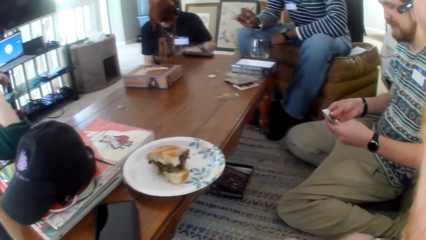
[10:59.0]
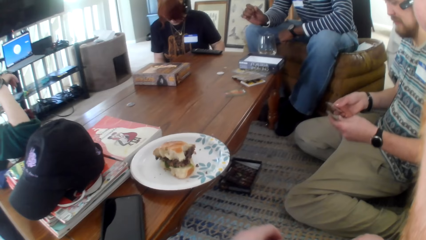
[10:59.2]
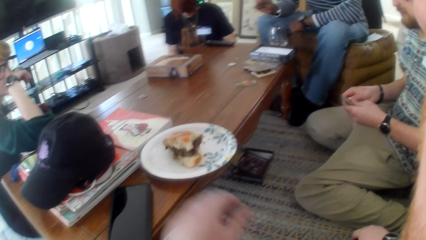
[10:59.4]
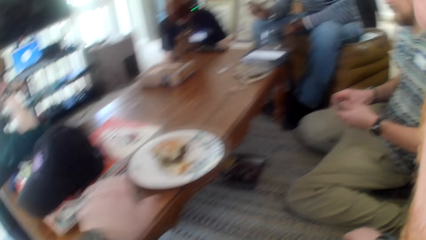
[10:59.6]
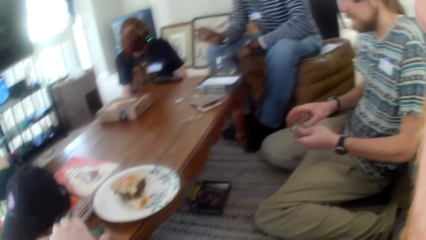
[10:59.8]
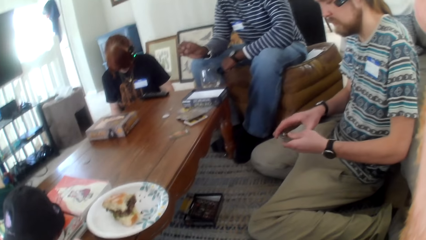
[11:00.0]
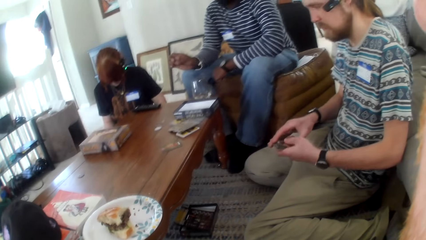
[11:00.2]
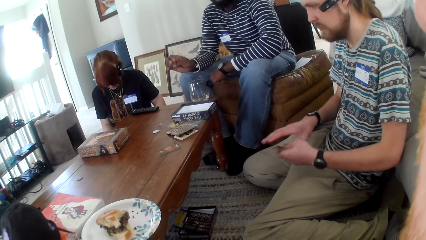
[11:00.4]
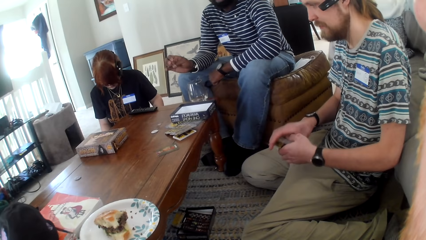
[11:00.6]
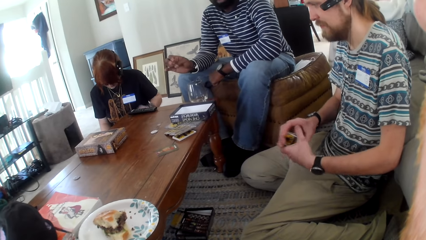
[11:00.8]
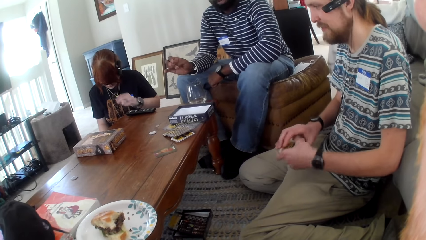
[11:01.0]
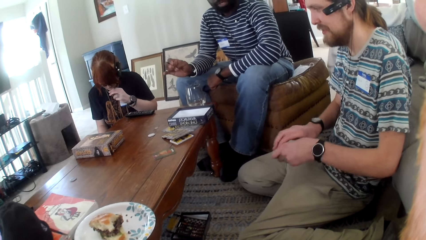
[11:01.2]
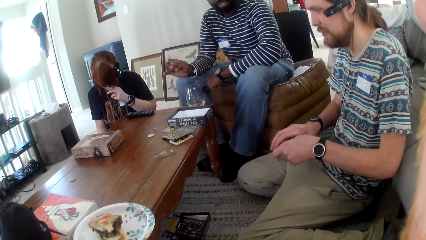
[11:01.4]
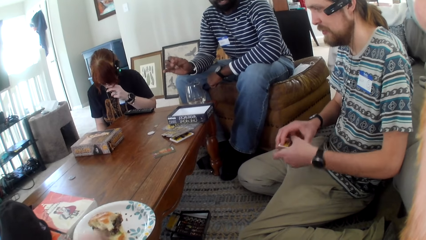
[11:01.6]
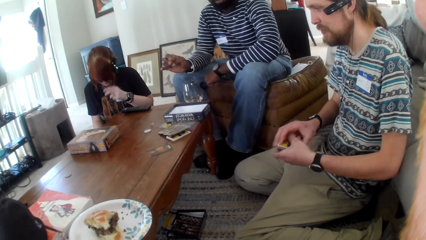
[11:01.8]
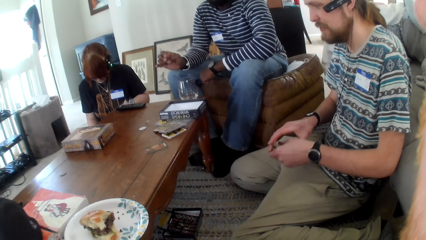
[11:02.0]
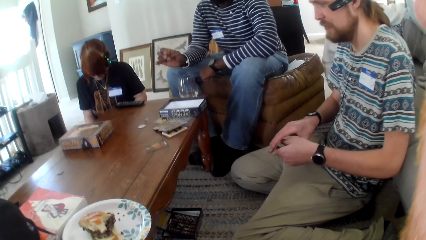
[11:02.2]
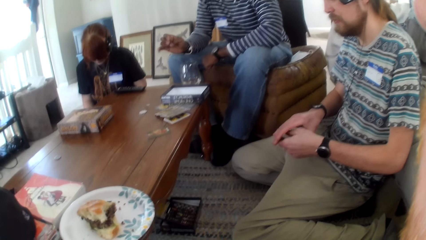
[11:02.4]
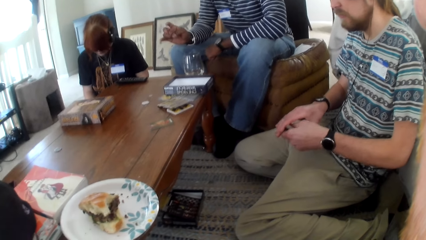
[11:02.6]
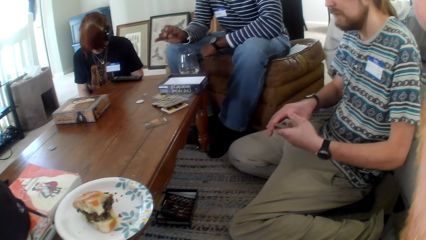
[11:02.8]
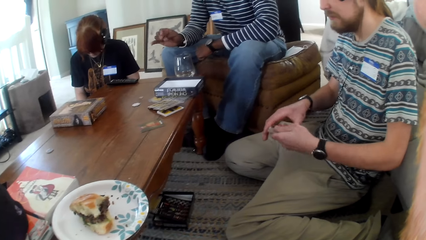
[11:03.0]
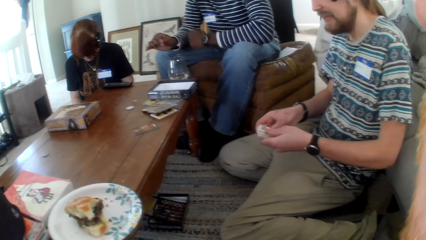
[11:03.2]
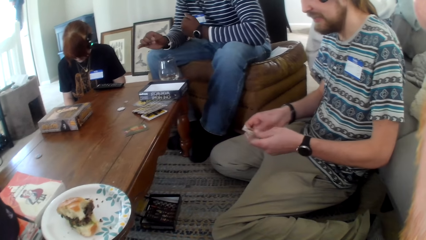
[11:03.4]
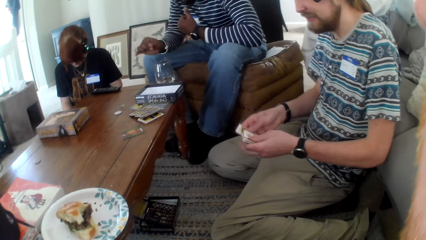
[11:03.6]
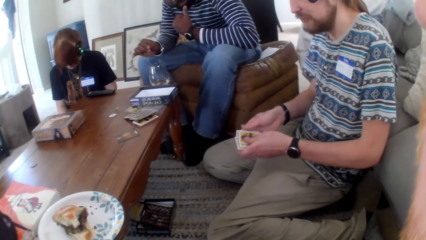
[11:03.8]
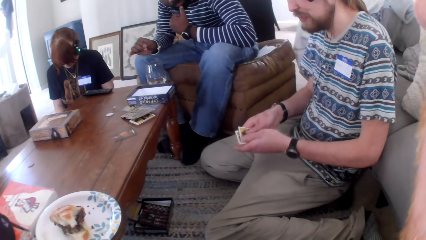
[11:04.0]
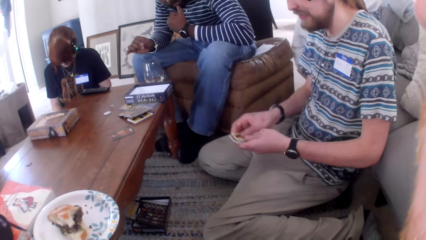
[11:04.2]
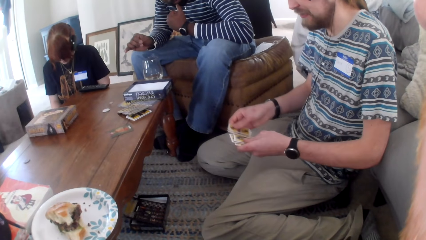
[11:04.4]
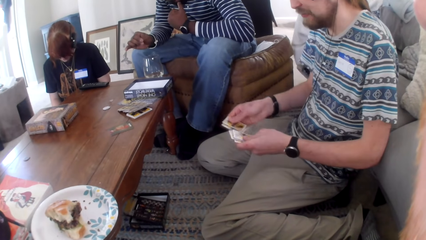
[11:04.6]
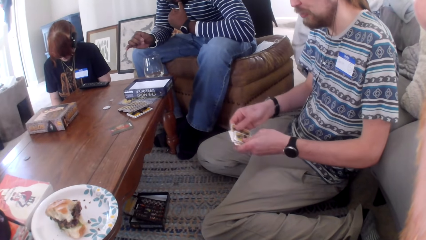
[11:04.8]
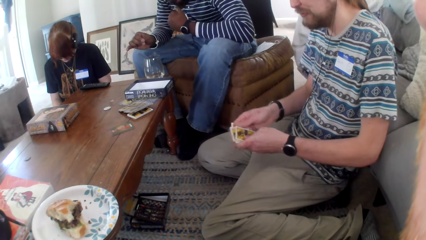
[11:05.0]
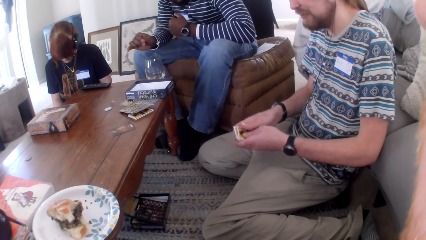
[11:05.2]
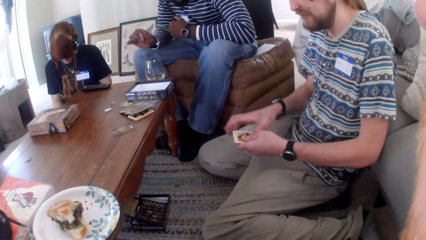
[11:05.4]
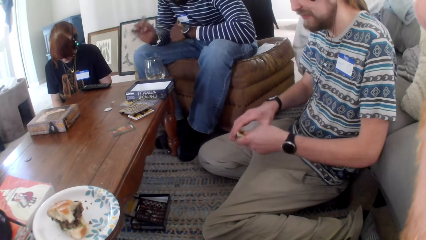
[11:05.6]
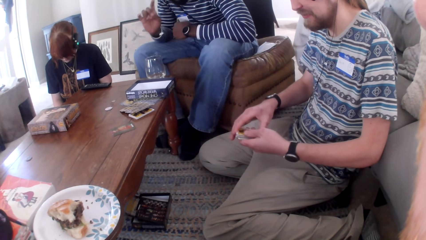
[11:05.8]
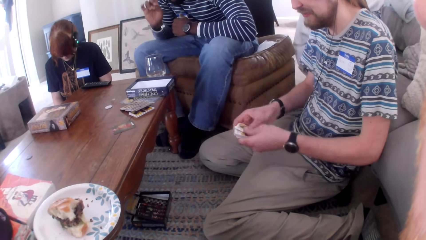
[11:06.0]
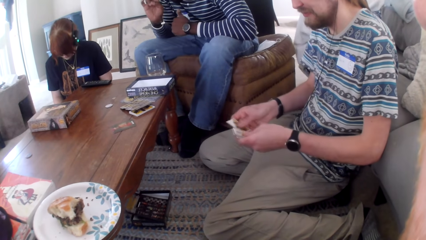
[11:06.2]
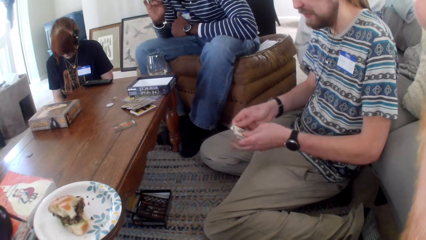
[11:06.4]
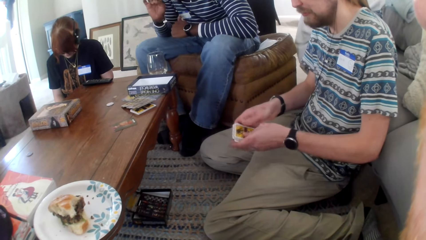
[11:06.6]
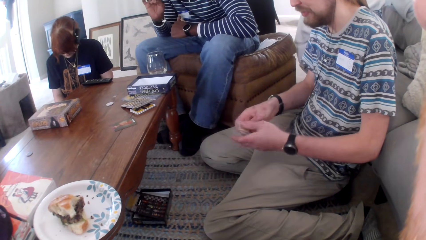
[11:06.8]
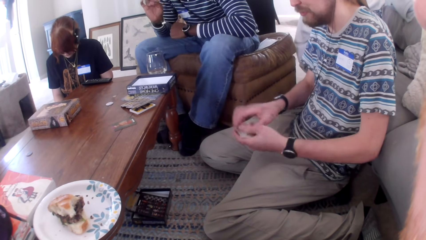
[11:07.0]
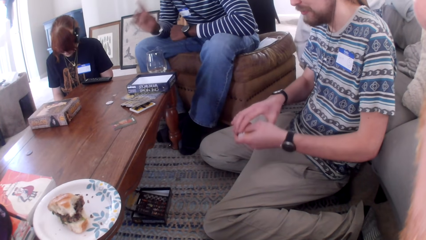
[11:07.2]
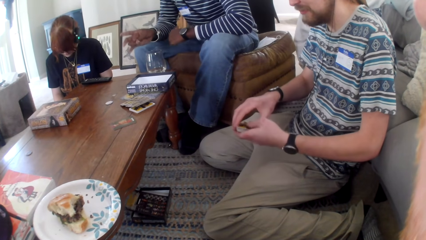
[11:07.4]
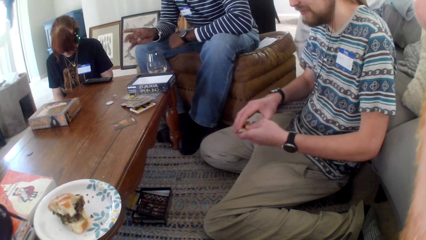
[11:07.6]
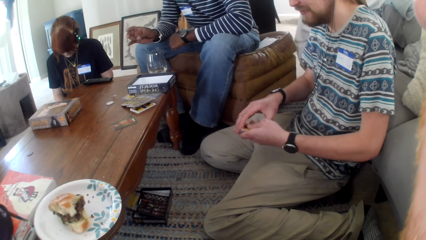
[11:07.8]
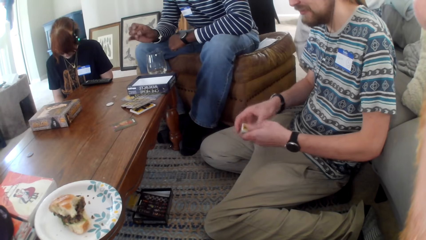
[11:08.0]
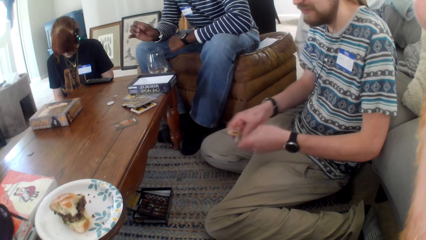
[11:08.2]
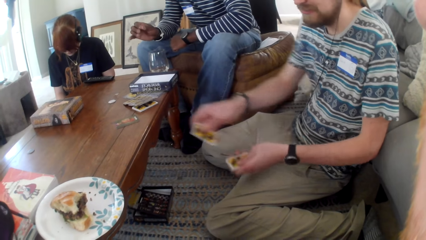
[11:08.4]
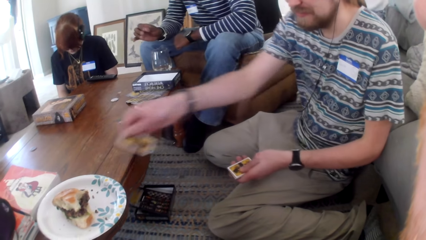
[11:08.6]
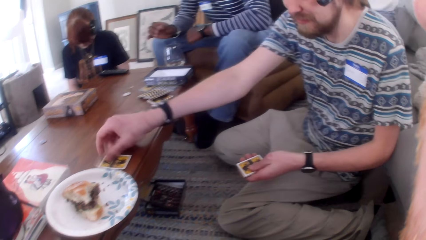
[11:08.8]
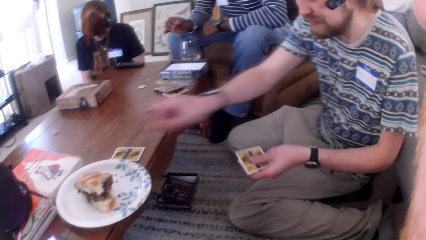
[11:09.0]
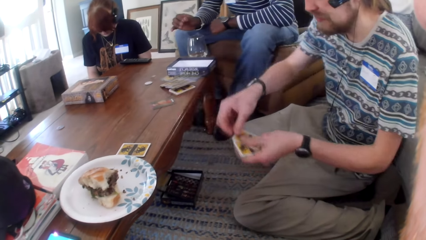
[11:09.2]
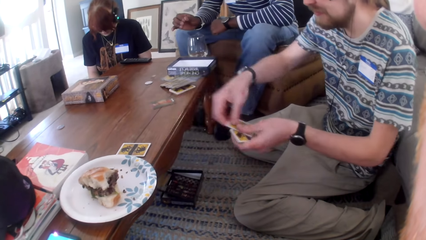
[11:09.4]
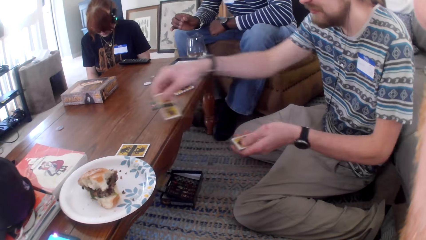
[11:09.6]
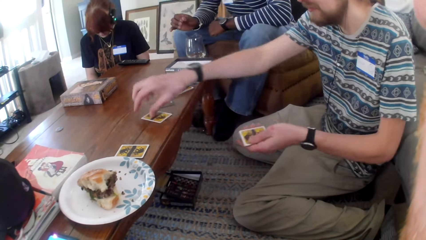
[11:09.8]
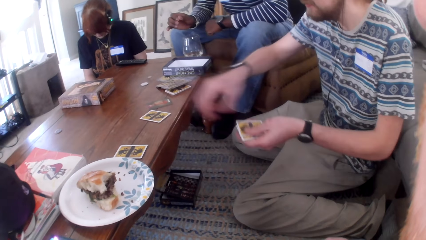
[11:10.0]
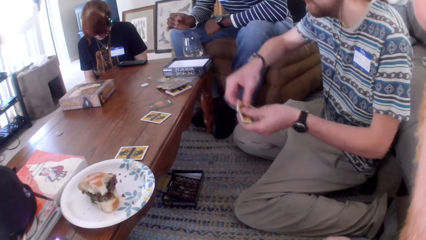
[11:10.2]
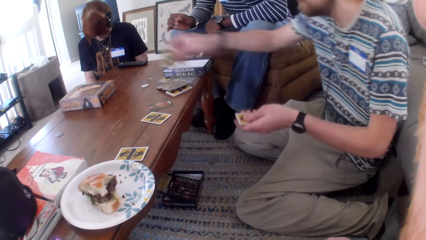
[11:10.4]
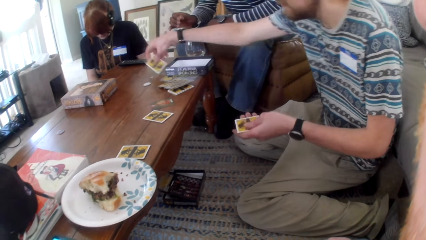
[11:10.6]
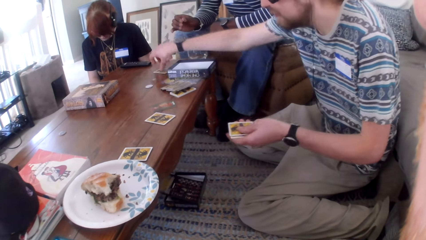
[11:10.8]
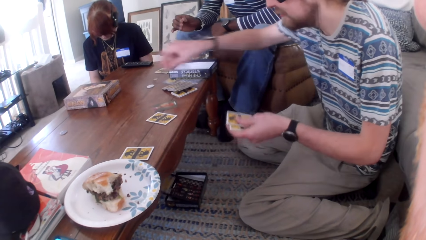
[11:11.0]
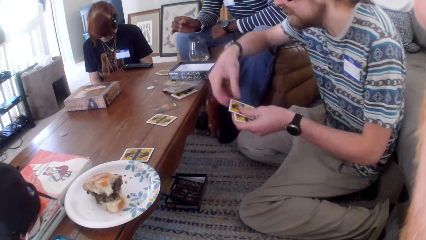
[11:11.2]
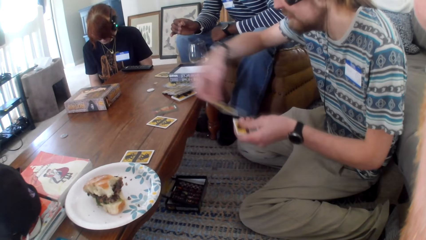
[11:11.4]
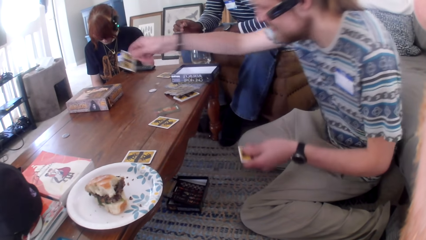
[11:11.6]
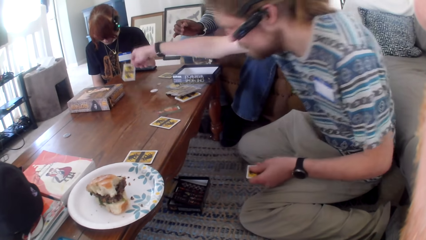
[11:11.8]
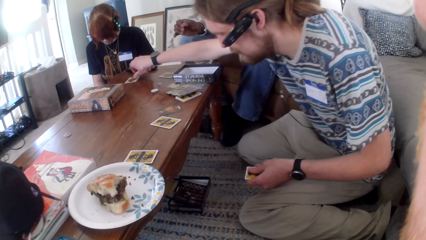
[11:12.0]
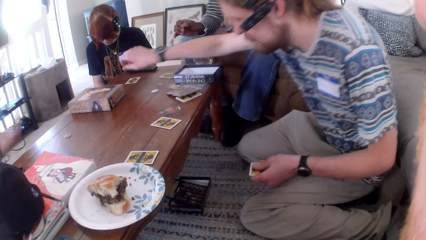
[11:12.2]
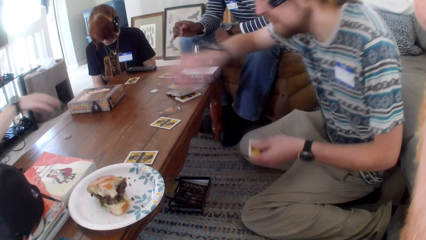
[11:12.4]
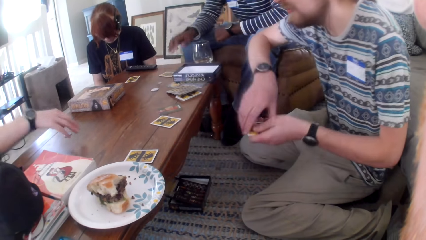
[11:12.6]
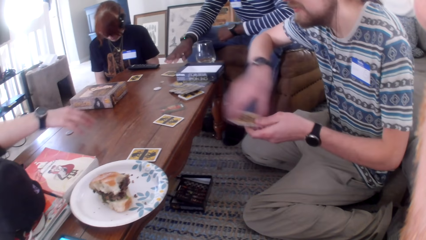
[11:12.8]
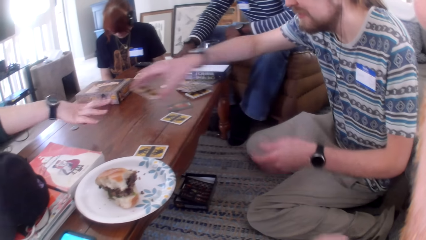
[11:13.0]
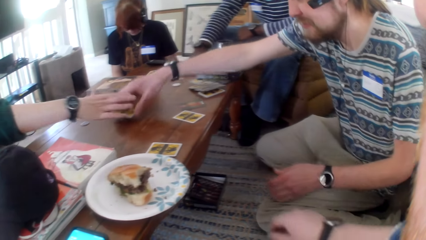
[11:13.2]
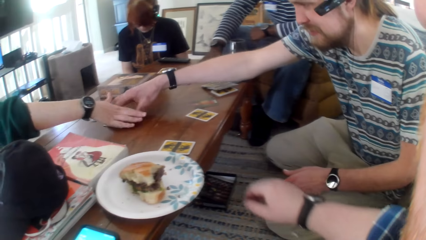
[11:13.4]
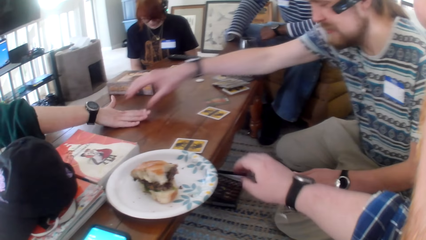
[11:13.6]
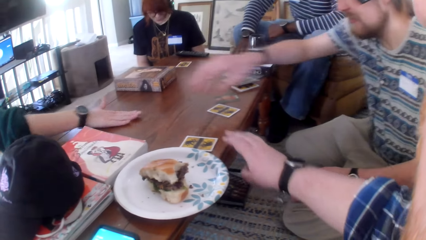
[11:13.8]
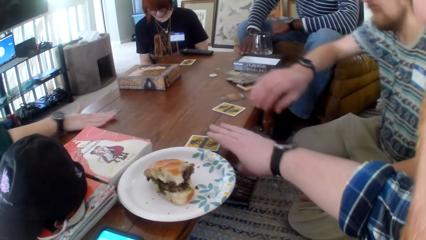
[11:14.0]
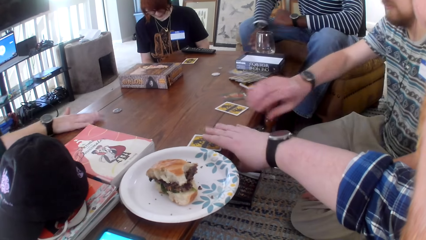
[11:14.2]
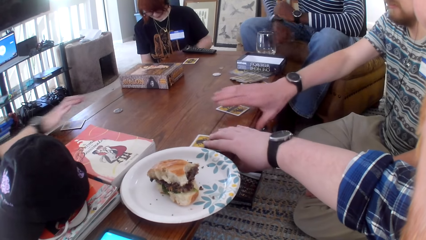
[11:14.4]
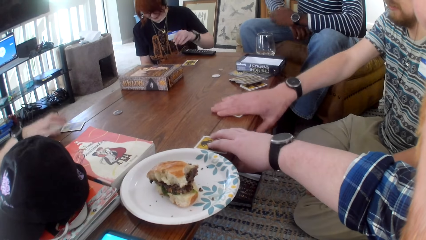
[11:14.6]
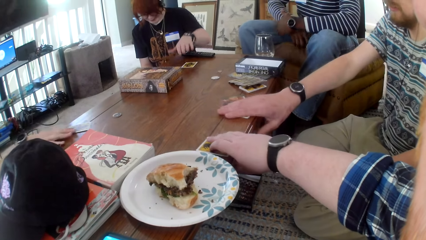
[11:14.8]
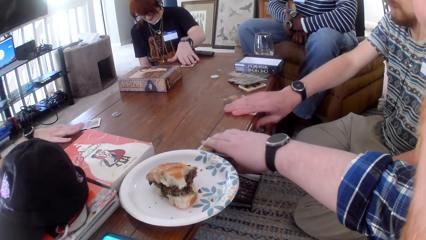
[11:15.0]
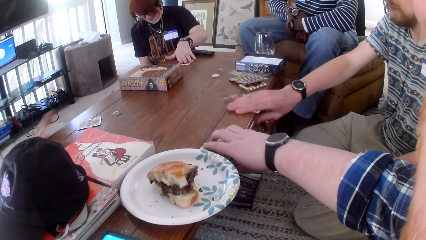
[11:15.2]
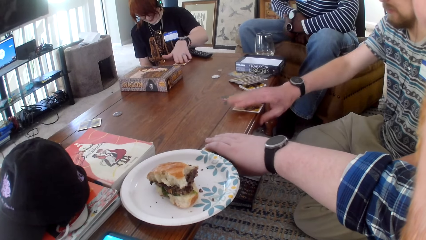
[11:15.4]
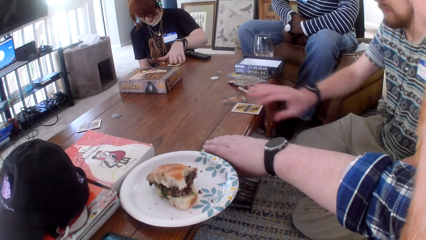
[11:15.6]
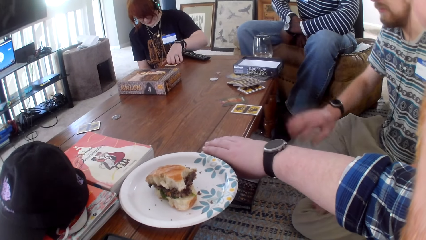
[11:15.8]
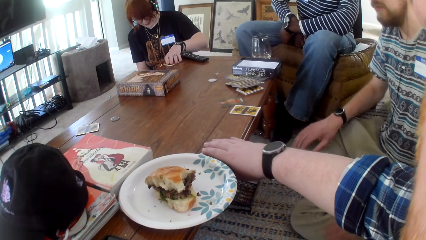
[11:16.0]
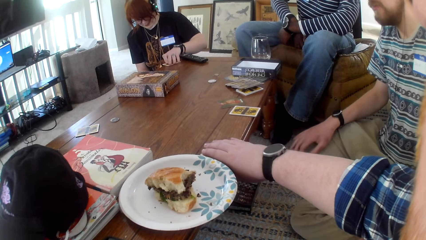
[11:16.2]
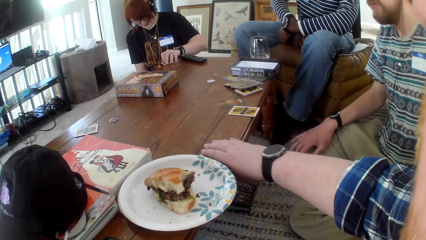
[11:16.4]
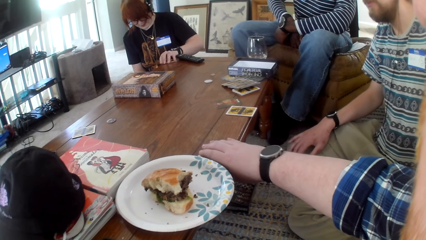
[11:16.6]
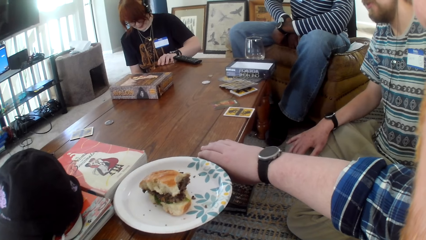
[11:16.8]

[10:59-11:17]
The camera wearer moves a hand. They look at the table. A man shuffles the cards and talks. Another man moves a hand. The first man talks, moves the card, divides the cards, and places the cards on the table. A woman moves a hand and moves the cards on the table. The camera wearer moves a hand. They move a card from the table. The first man moves a card from the table. Another woman moves a card from the table.
